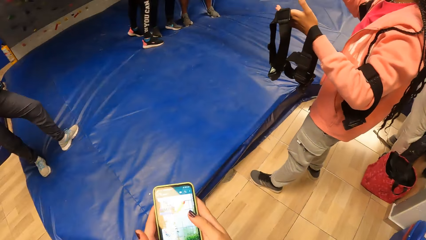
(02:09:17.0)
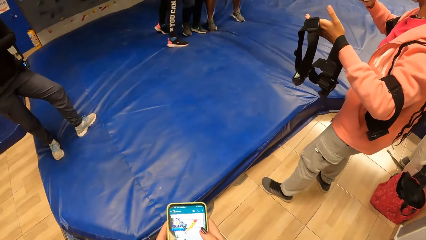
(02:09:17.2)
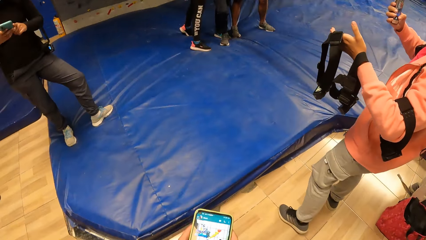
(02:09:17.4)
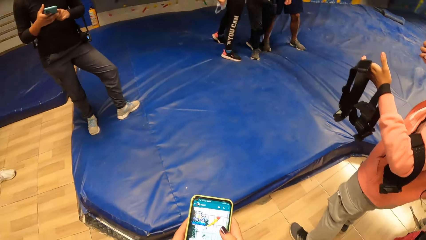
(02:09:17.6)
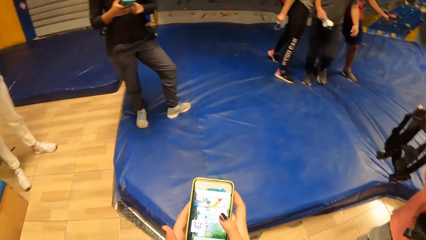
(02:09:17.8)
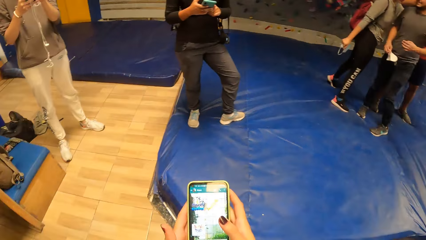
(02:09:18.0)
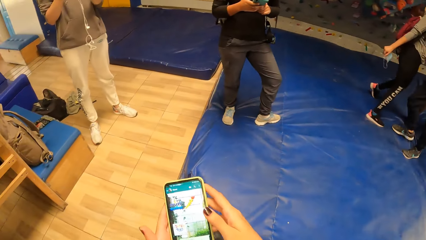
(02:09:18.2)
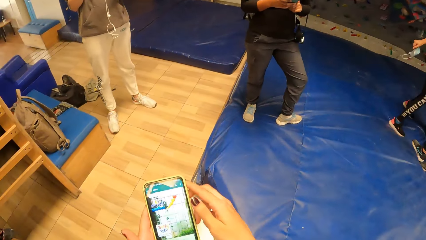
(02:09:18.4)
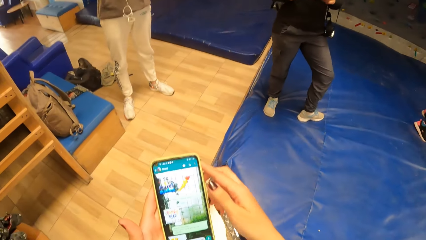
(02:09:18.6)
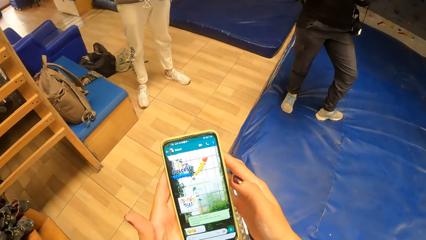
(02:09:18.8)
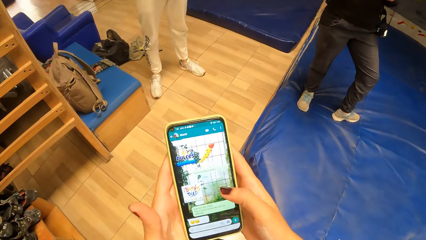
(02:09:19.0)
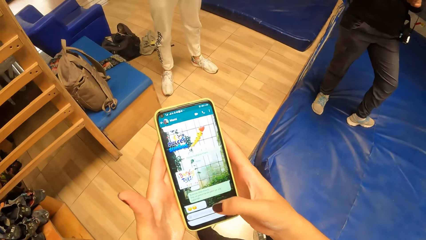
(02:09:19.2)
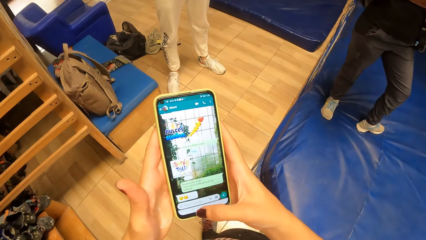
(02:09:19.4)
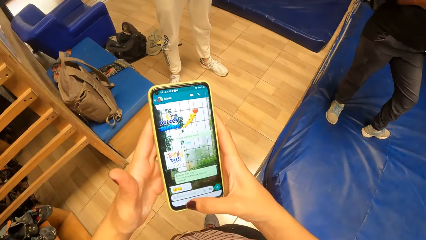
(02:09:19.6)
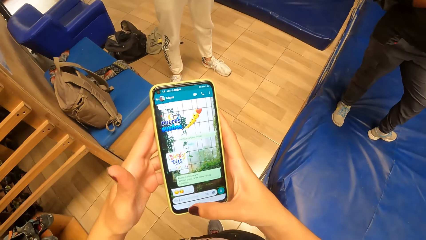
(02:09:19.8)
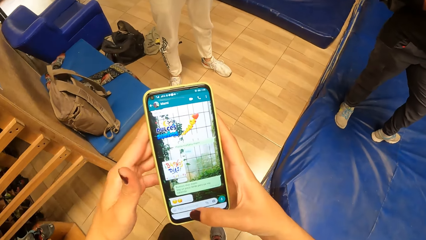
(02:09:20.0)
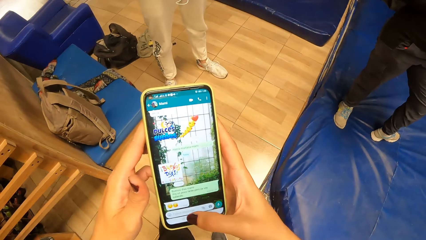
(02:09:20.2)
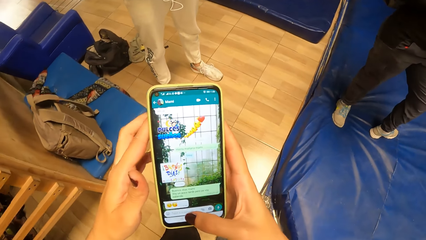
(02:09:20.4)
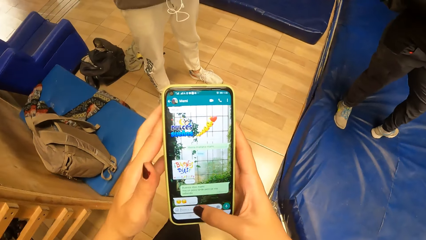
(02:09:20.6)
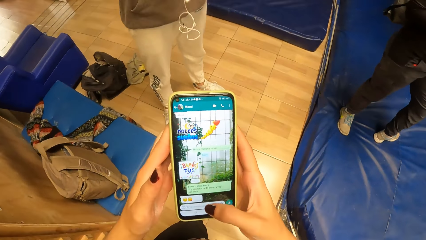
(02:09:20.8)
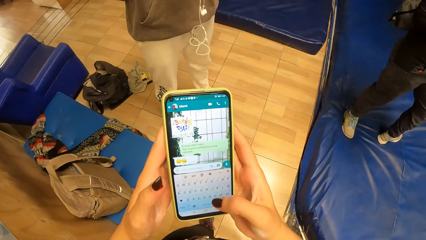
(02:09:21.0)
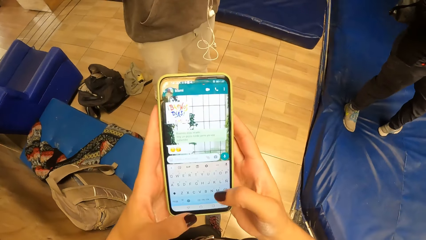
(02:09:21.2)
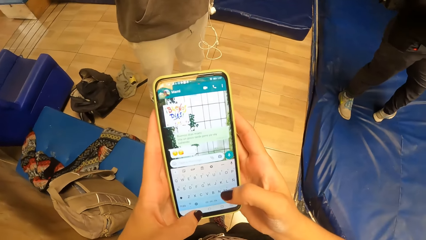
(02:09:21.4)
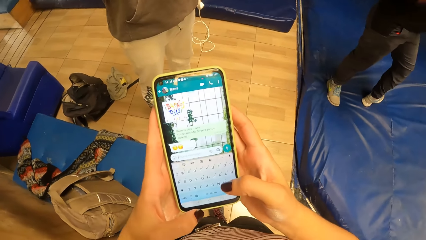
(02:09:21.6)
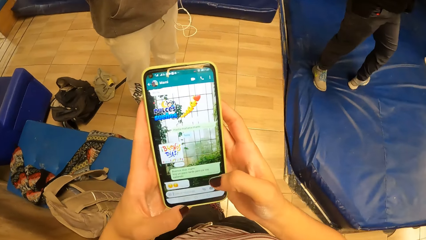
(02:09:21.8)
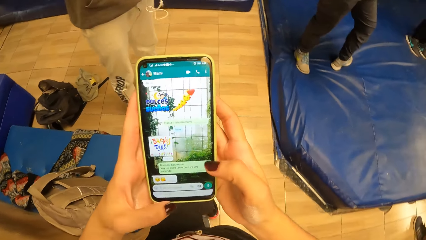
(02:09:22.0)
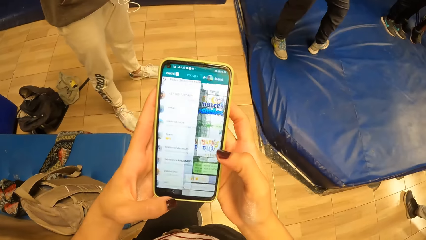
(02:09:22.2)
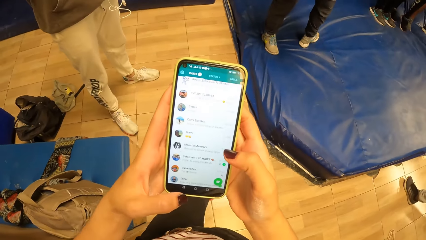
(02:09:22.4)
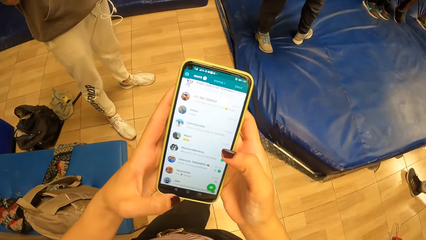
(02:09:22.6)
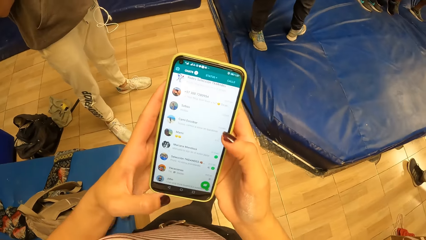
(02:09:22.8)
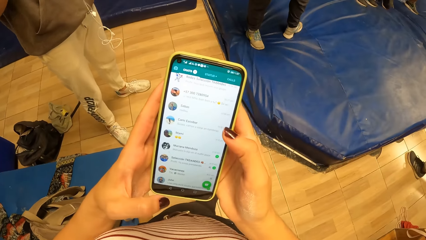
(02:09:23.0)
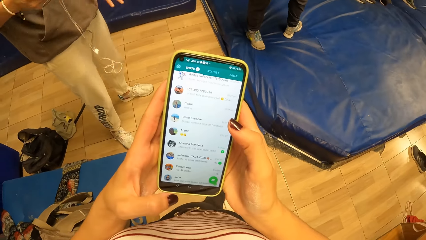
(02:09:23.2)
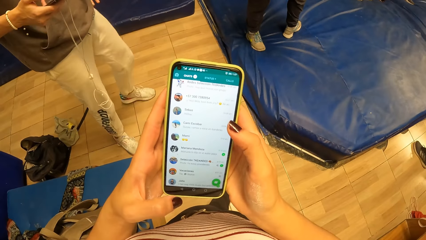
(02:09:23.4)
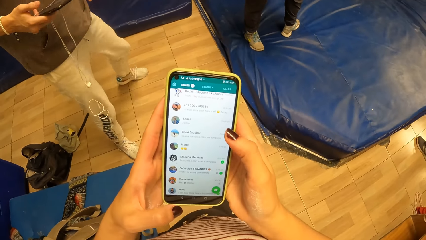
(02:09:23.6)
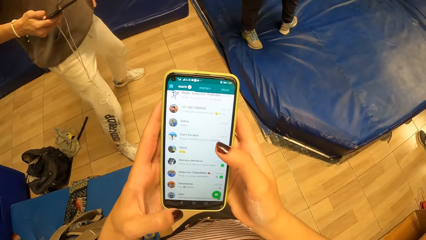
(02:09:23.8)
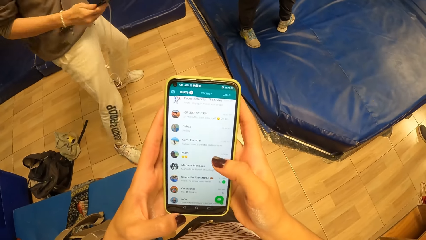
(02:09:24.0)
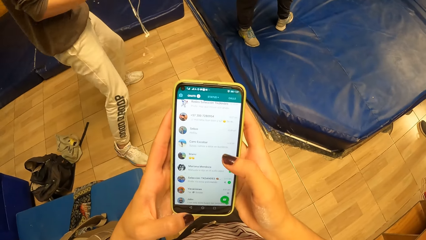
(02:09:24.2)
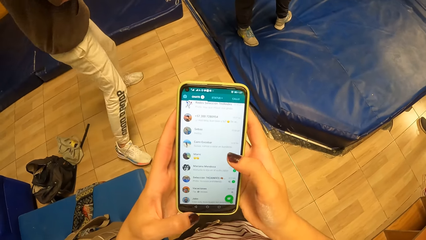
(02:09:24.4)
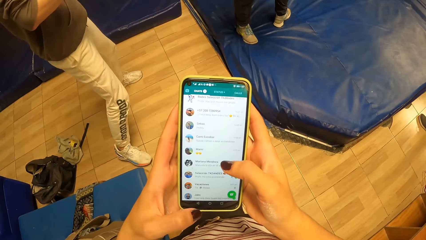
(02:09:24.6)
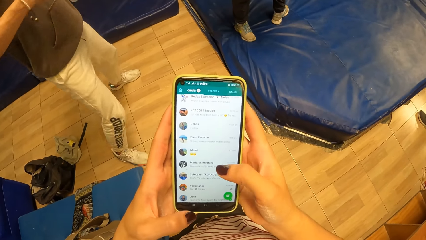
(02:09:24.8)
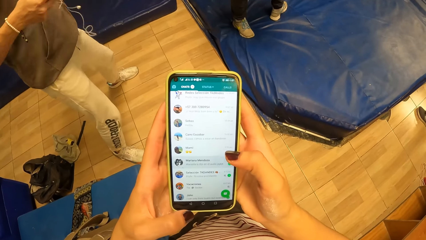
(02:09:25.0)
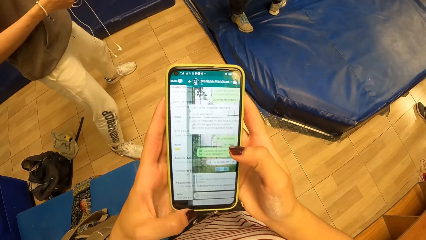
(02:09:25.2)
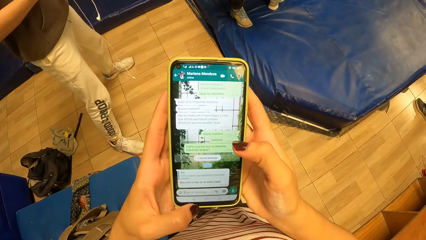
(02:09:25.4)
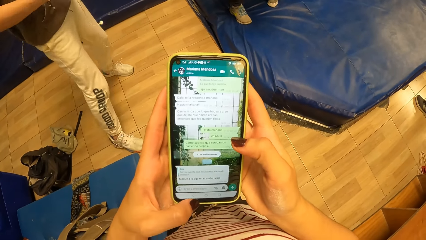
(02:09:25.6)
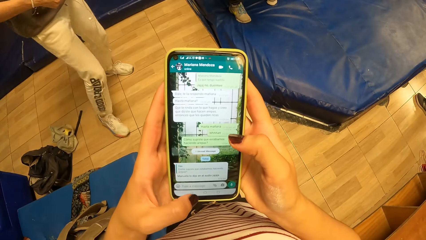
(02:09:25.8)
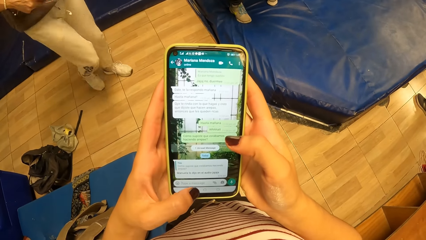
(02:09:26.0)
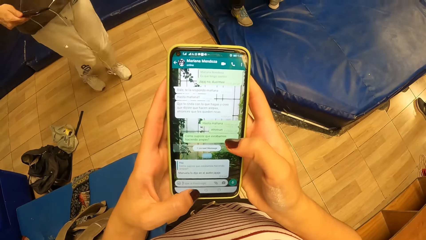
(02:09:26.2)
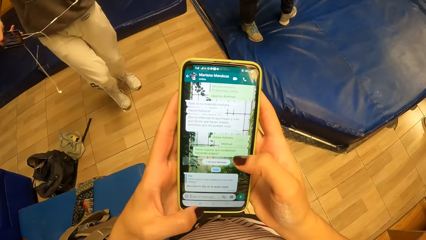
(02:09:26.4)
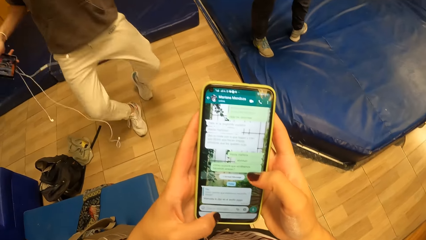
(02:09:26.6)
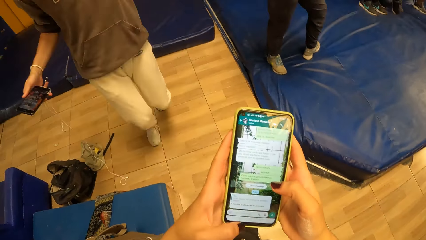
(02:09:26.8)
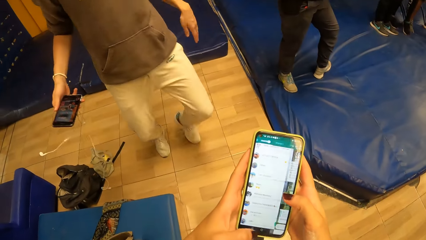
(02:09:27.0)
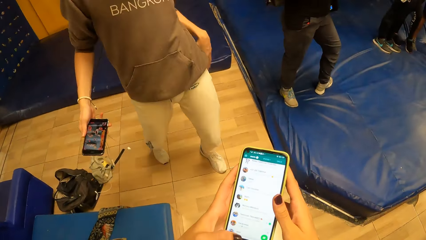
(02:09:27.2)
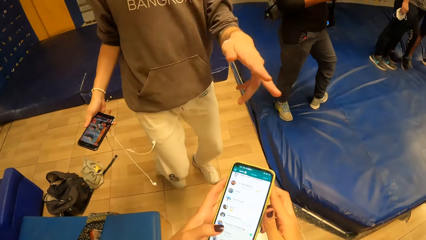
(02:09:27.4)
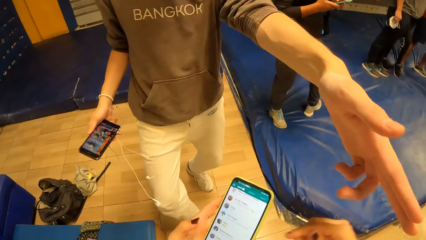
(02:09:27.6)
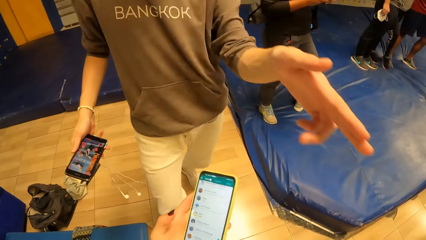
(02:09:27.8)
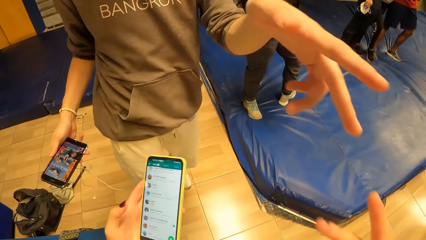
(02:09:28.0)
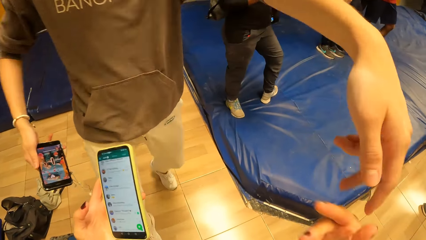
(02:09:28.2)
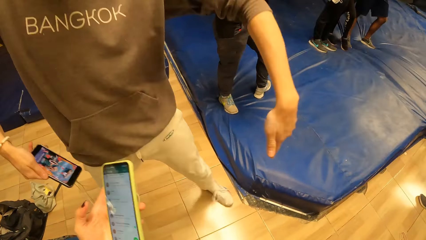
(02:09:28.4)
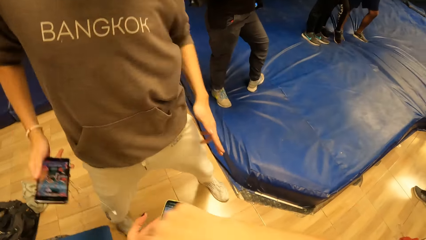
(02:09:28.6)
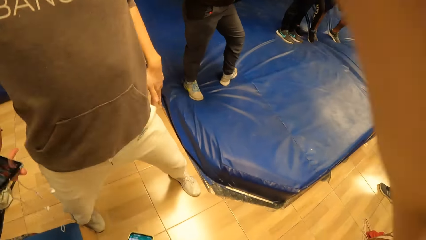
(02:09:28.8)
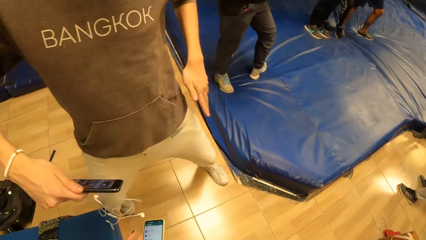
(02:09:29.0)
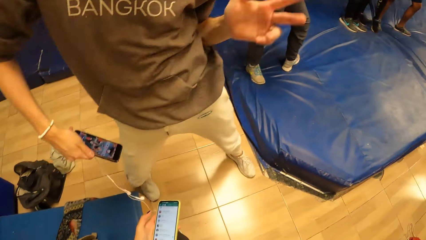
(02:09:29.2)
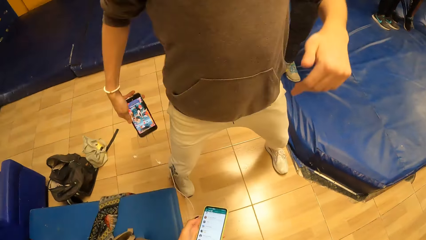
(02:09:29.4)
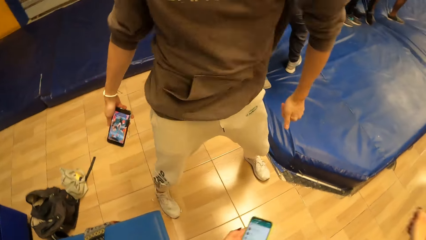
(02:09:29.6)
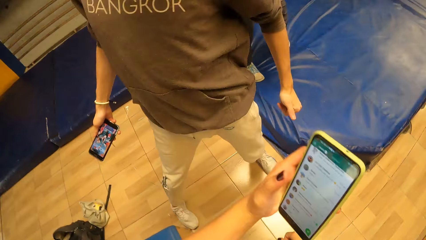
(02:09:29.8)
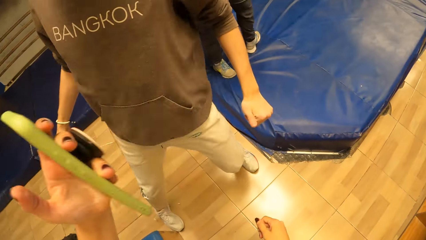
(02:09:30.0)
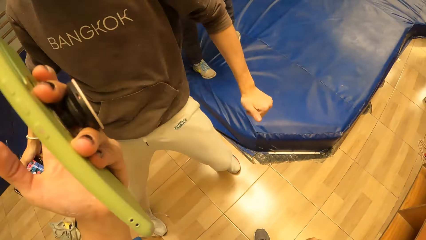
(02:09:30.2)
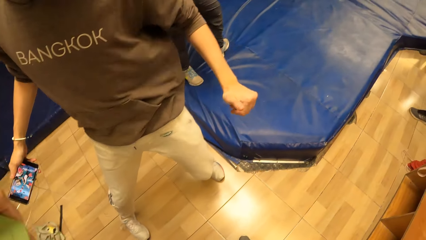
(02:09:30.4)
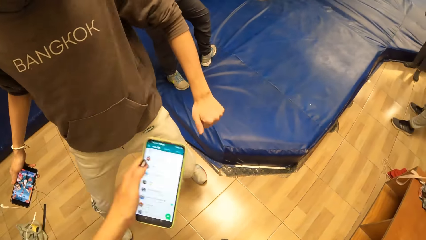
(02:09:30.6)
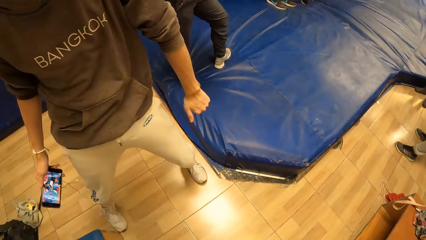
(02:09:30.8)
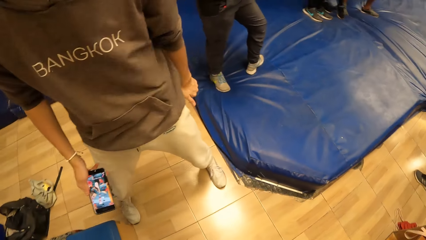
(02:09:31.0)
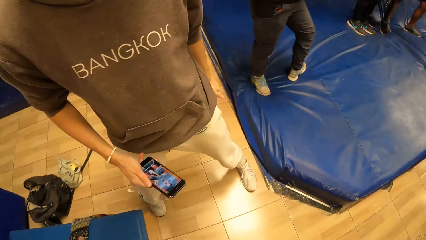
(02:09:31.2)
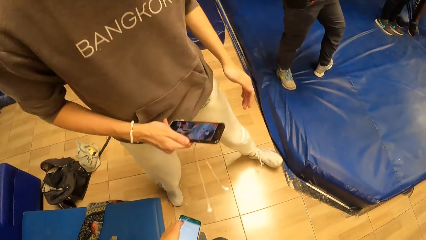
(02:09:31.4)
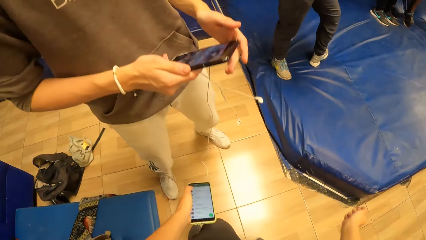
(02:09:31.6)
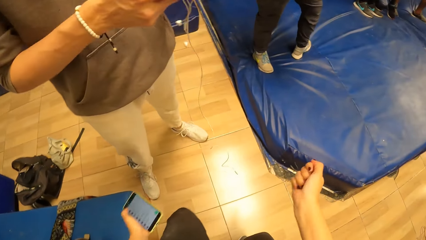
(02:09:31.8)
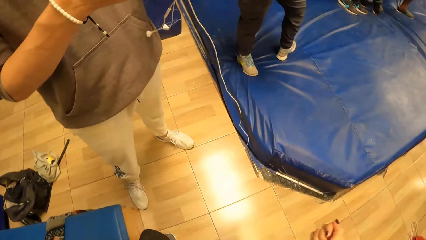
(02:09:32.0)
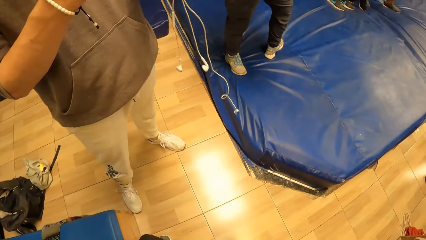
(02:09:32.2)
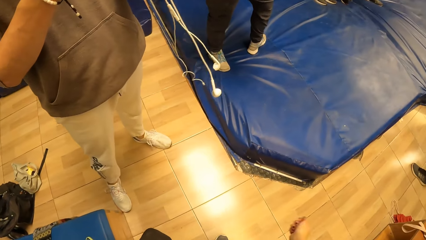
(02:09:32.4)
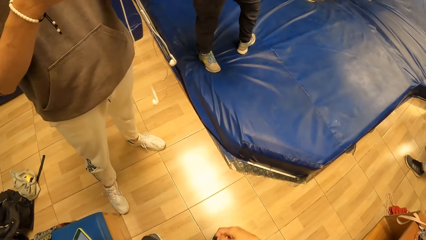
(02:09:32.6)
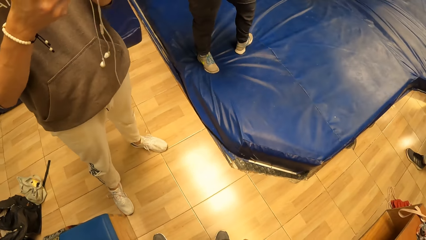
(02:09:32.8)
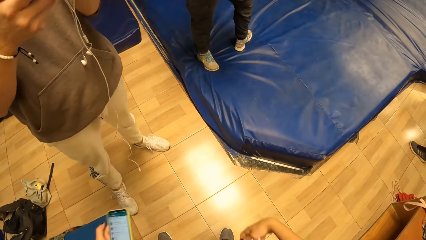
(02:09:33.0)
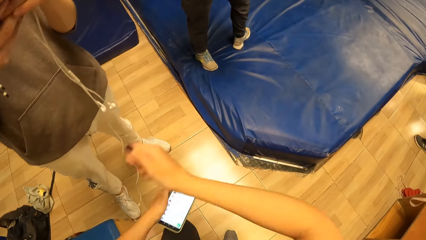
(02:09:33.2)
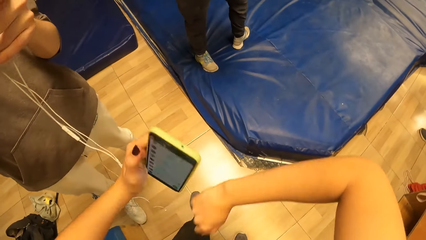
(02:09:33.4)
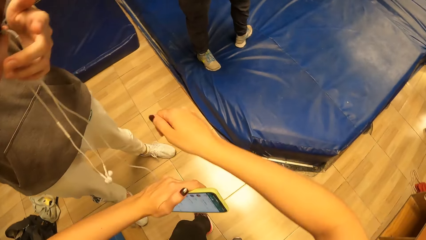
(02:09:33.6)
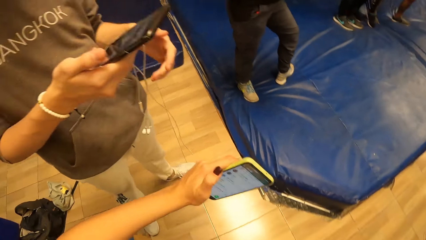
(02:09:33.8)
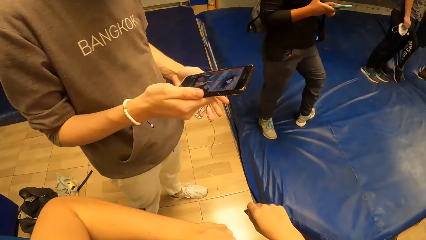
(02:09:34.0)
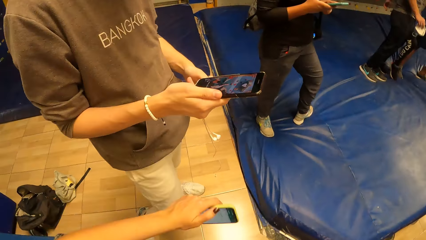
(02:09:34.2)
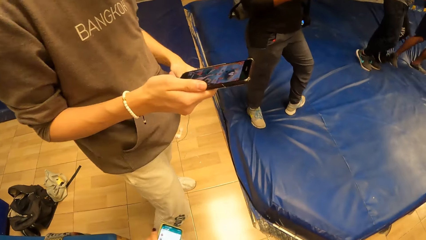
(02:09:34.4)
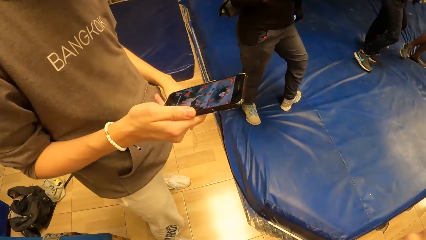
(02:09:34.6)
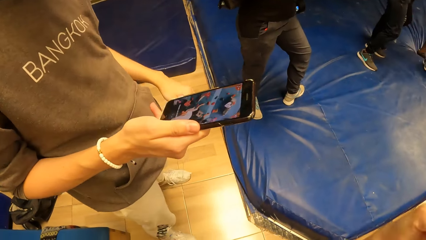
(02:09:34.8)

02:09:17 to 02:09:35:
The camera wearer steps forward. A woman, a man and another man move about on a foam on the ground. The camera wearer operates the cellphone with both hands. Another man dances and holds the cellphone and the earpiece in his right hand. The man moves the legs. The camera wearer holds the cellphone with her left hand. She dances. She dances.
